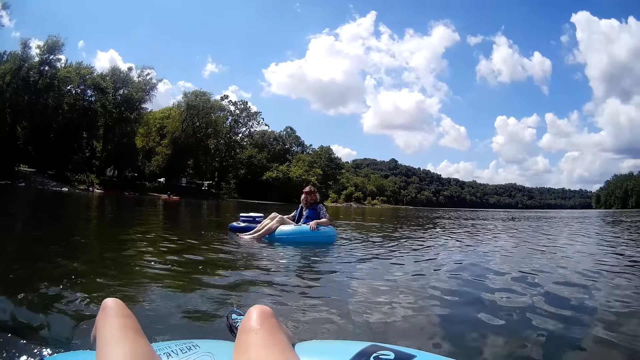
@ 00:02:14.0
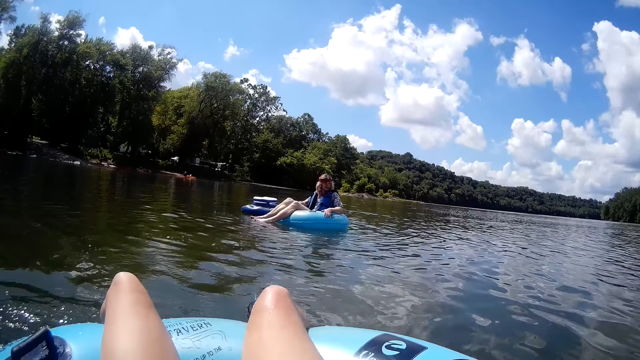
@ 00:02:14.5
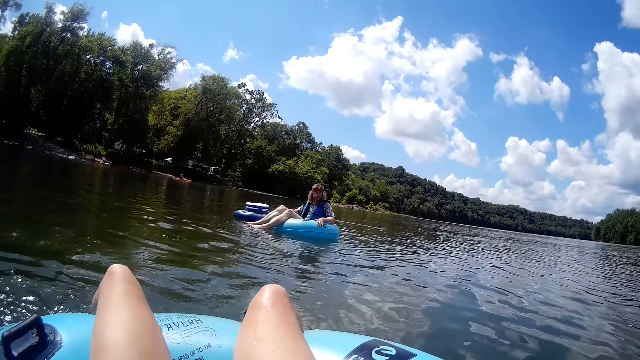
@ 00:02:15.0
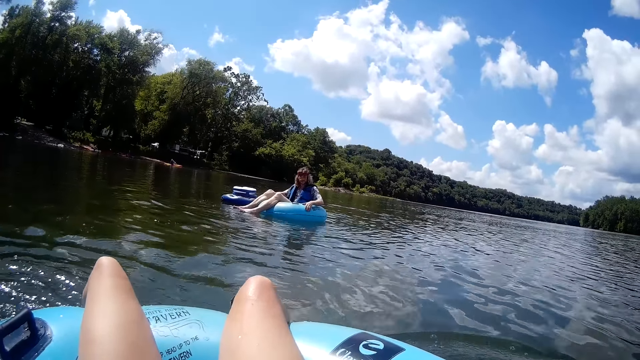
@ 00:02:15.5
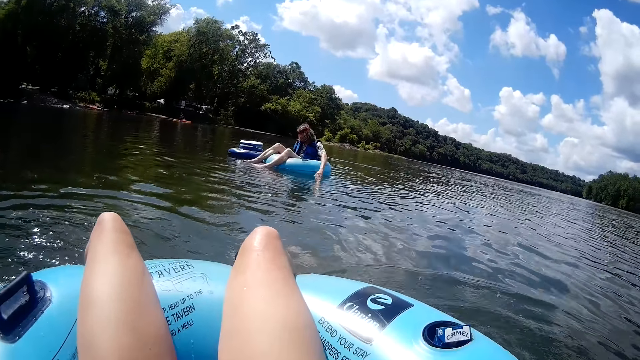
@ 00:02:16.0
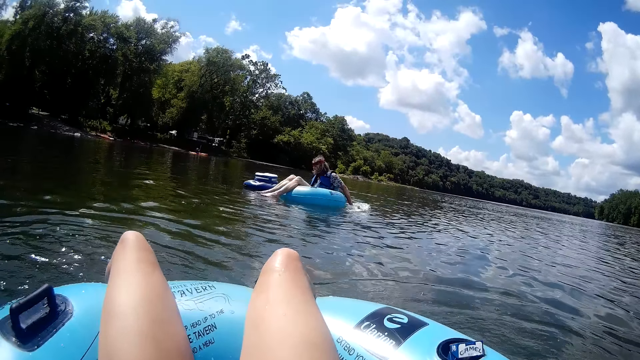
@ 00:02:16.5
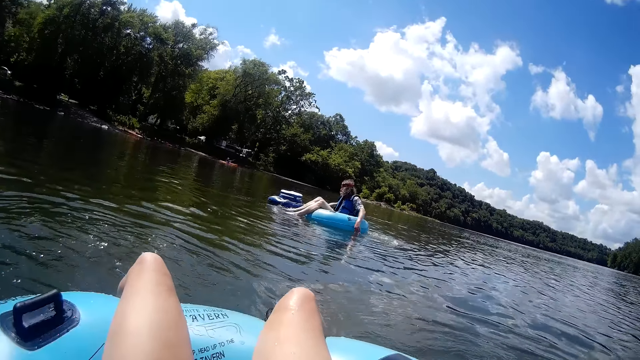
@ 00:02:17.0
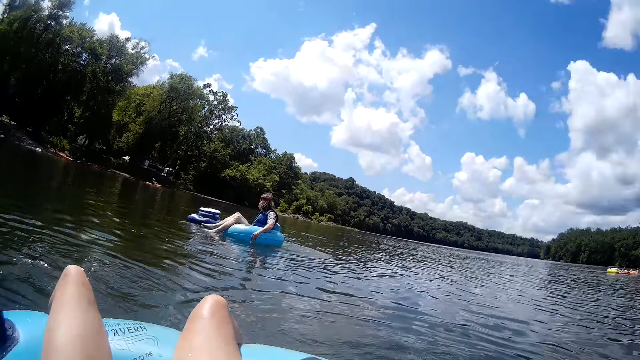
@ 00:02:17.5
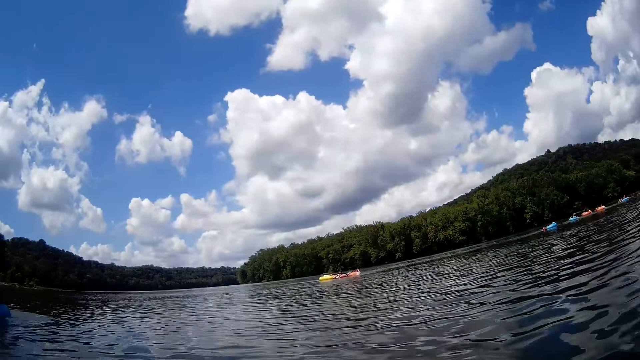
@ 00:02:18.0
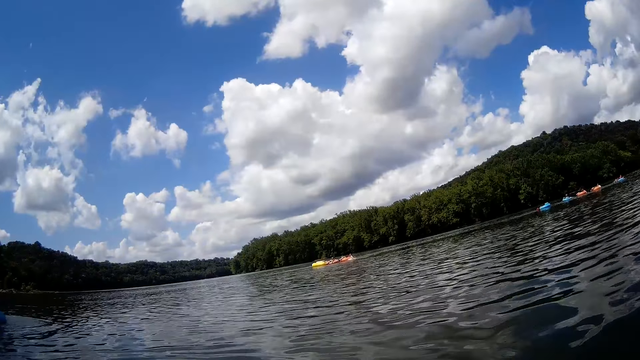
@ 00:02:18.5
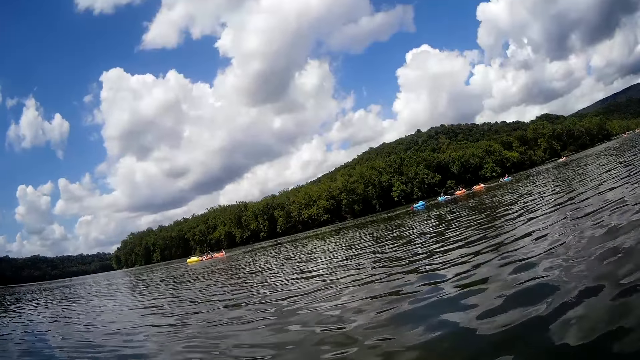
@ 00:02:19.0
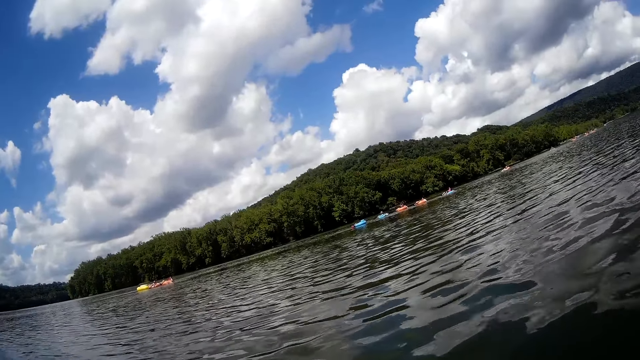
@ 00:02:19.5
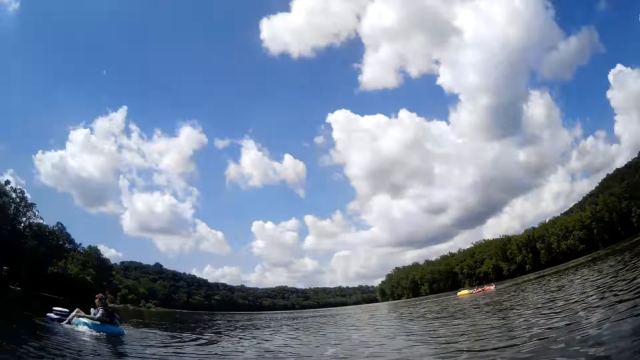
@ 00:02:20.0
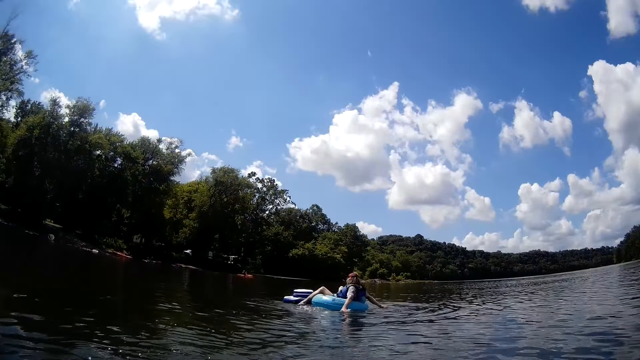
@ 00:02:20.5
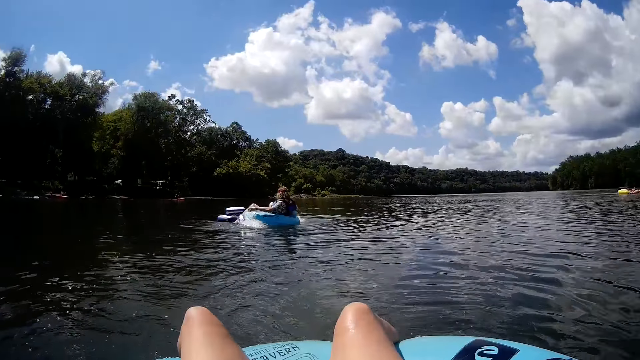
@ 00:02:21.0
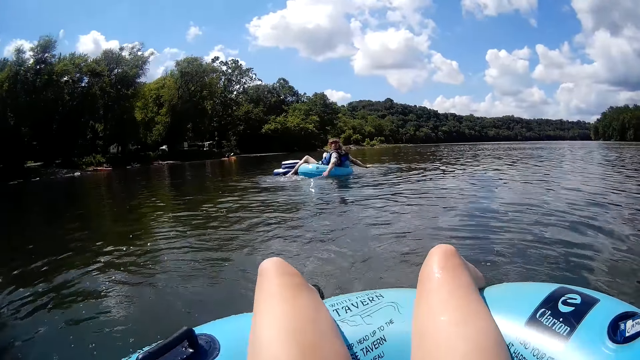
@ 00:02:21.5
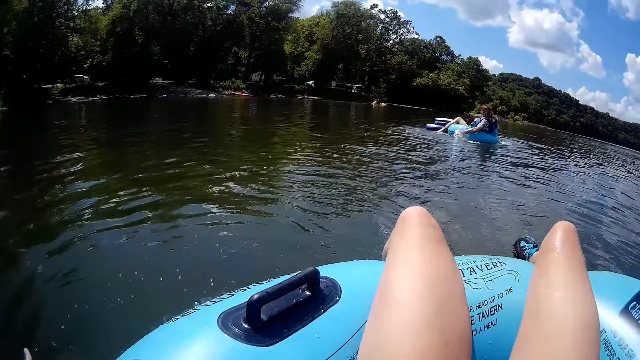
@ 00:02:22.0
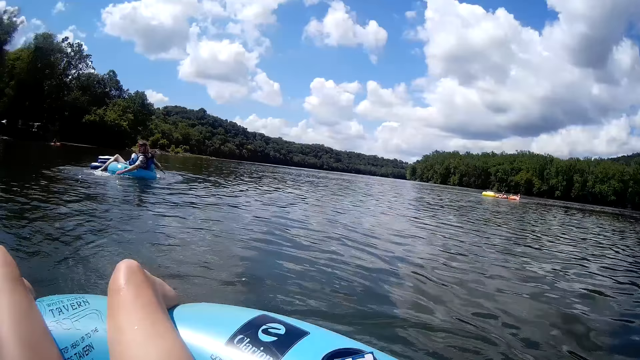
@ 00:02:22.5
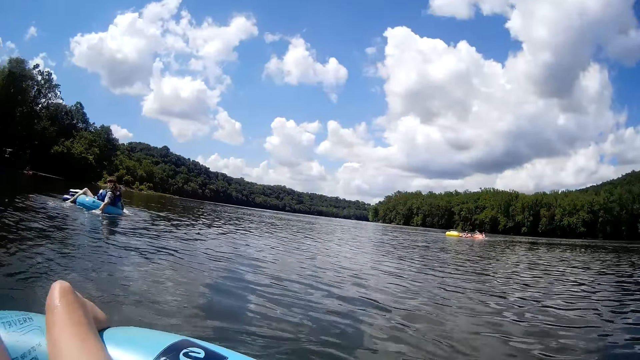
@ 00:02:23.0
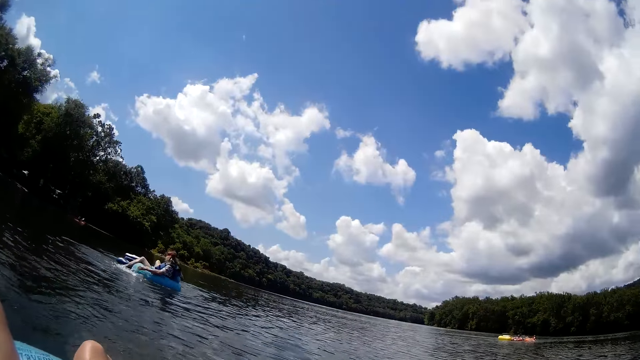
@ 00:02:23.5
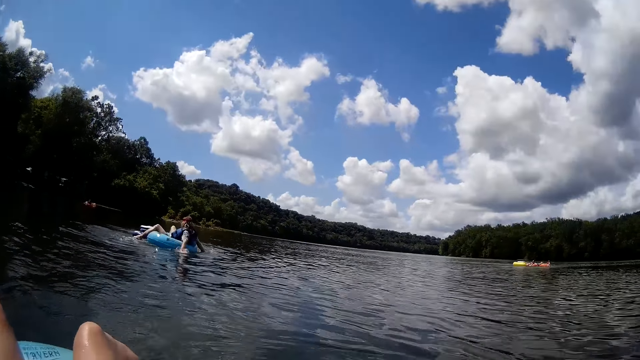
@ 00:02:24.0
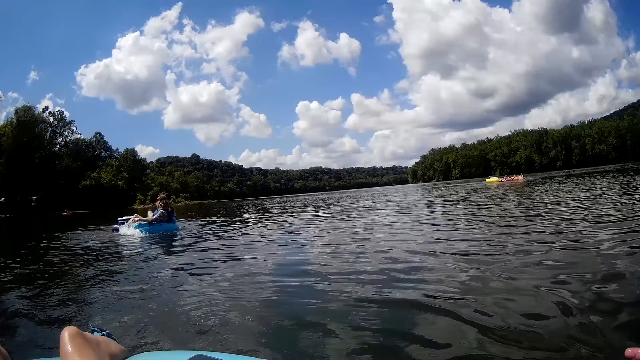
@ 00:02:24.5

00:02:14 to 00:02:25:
The man steers the inflated boat in the water with both hands.

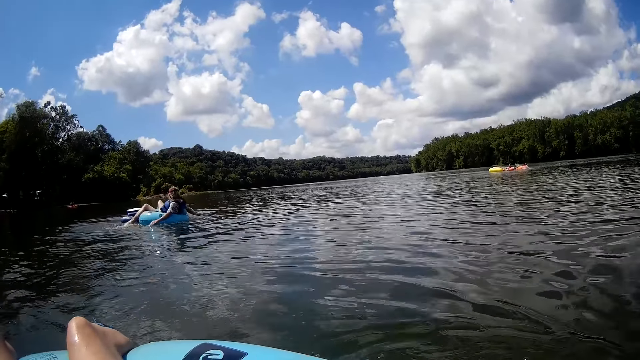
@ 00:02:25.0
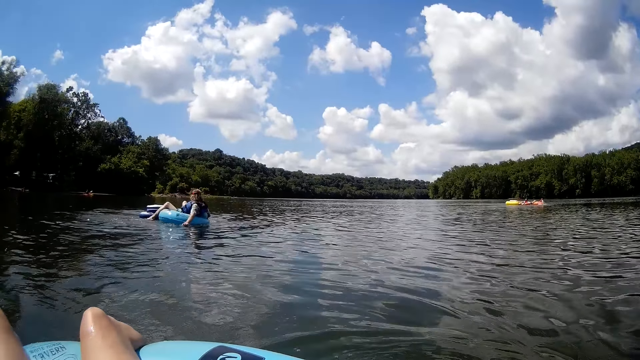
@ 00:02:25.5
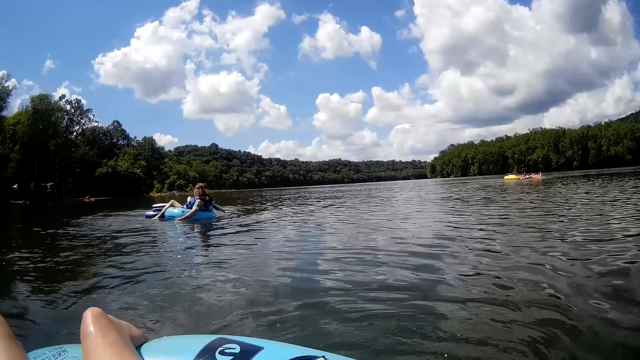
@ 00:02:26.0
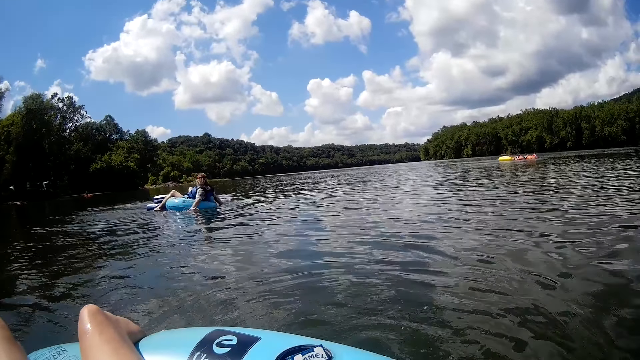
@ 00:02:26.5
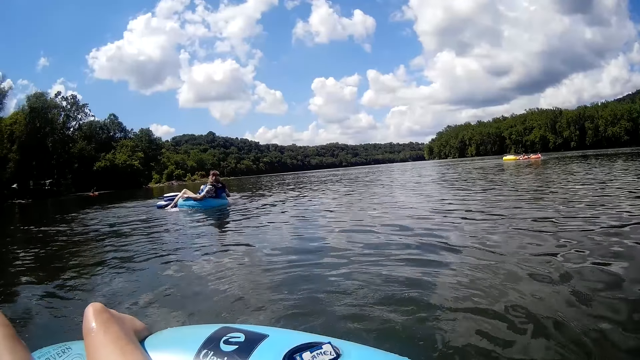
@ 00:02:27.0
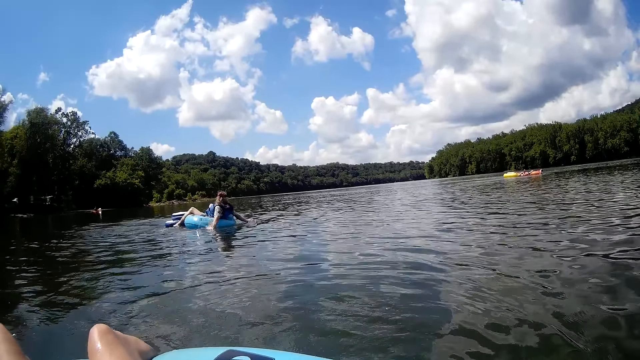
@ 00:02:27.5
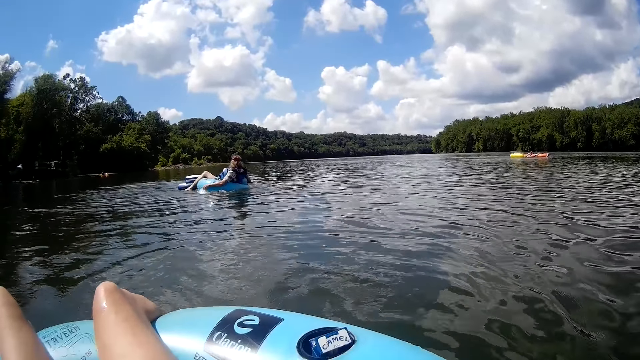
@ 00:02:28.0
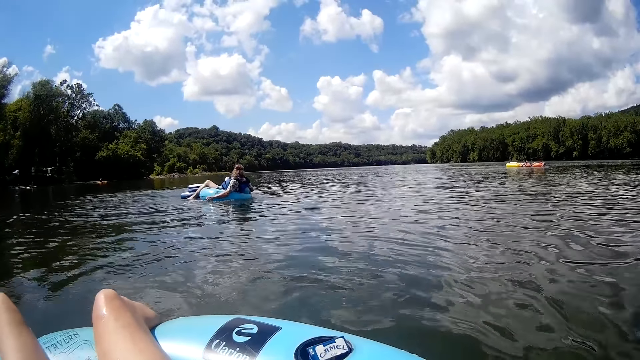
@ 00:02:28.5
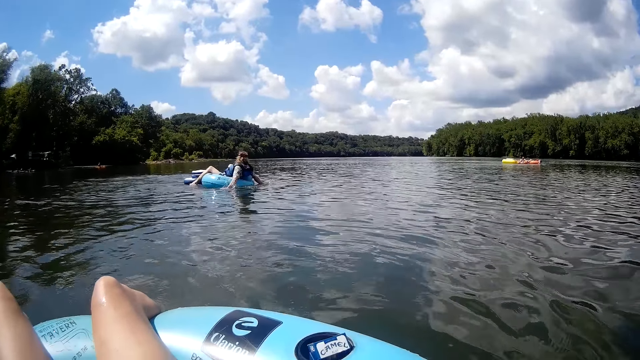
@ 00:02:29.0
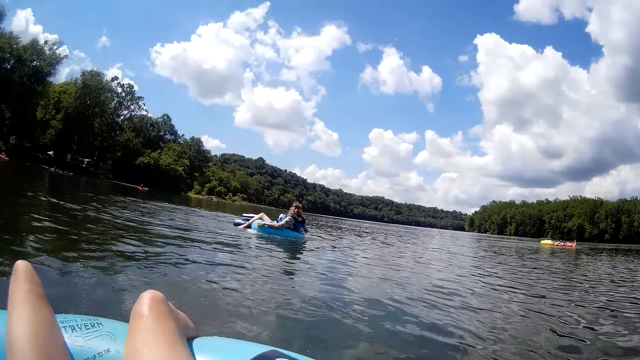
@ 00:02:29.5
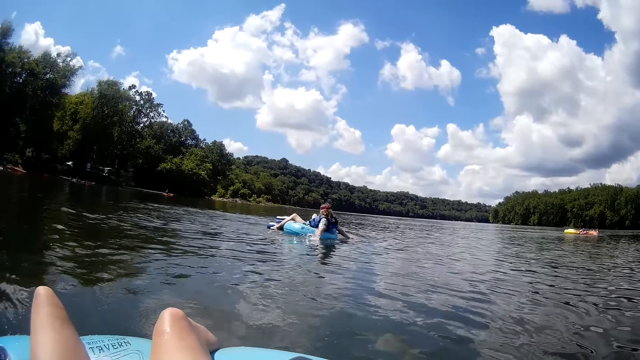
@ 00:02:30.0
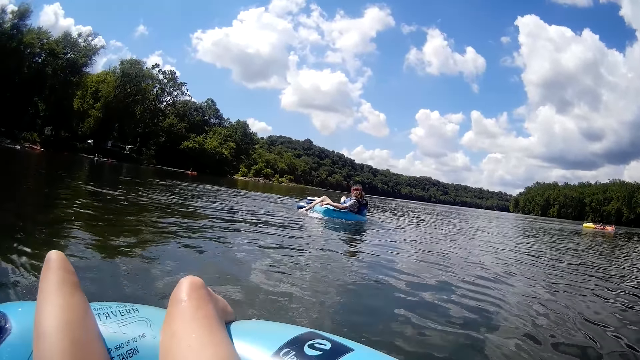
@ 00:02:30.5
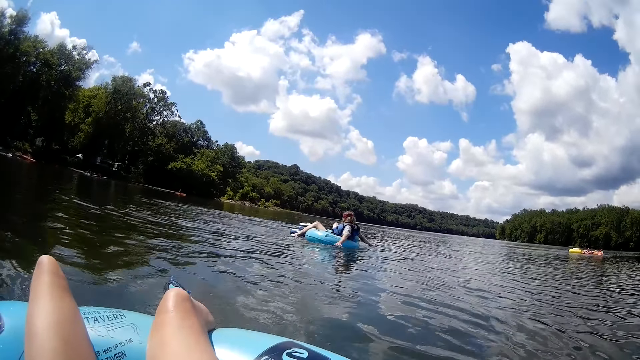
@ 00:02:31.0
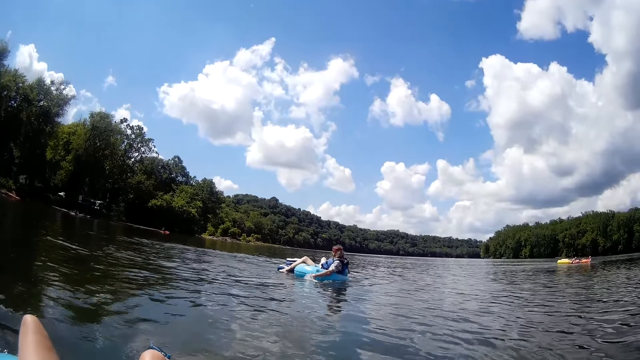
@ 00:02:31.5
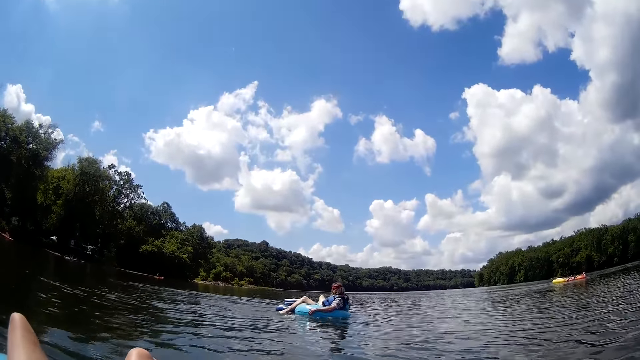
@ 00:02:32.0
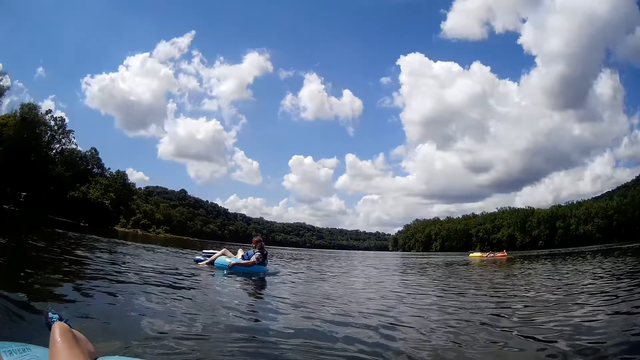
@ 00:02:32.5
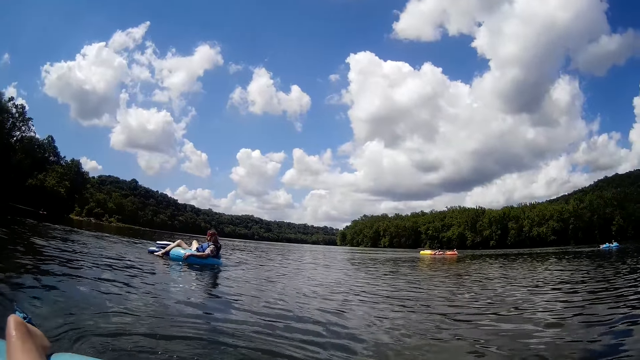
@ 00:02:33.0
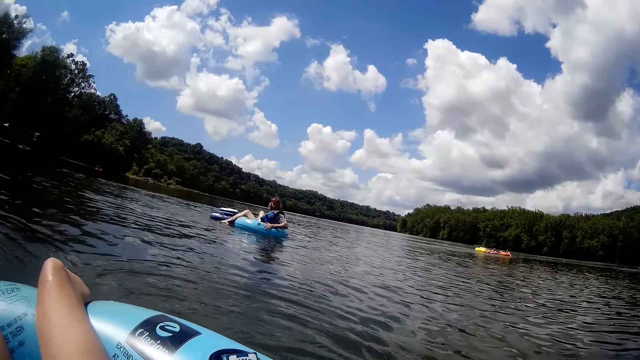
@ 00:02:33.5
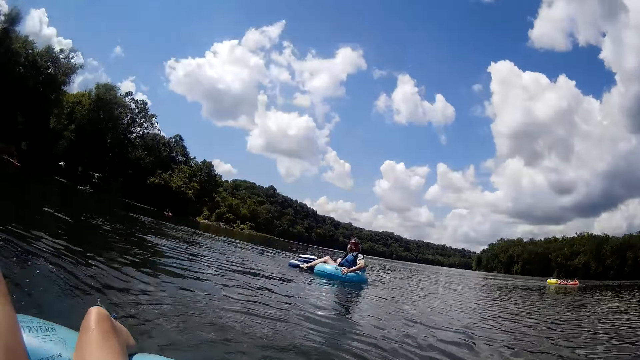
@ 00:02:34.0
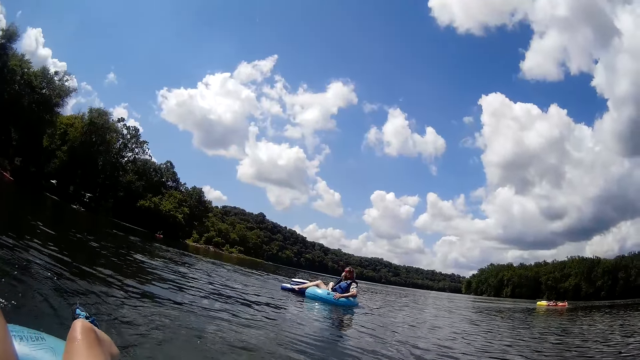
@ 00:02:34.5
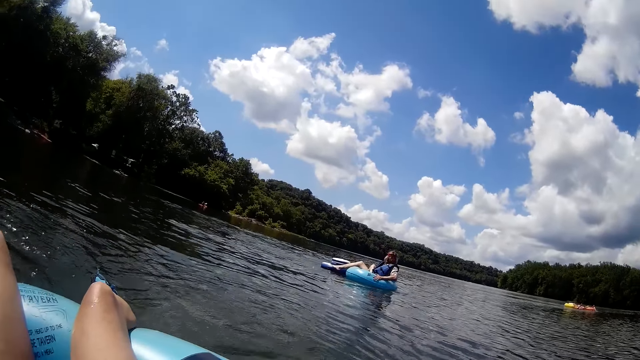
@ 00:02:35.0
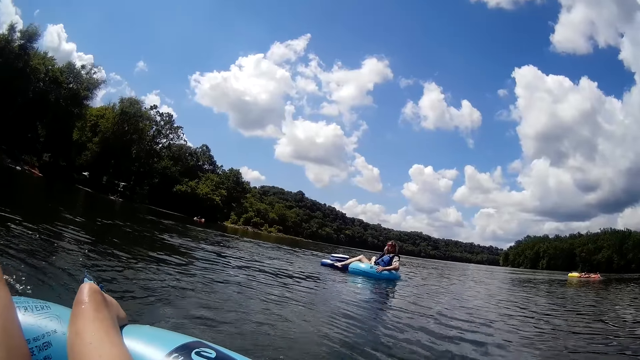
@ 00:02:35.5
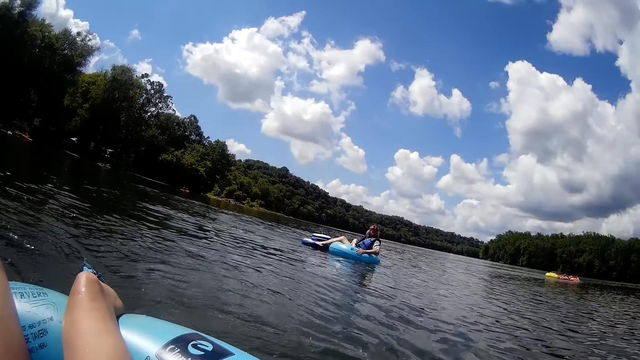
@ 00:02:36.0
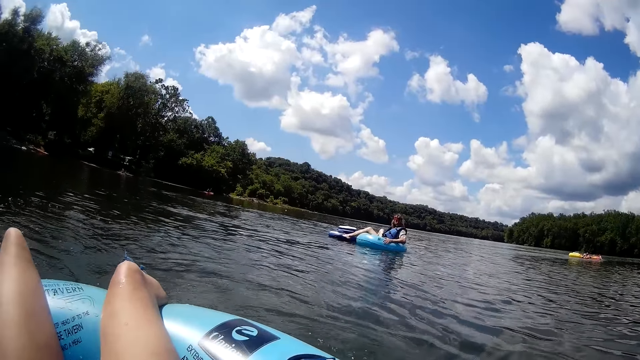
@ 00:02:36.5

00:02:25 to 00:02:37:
The camera wearer talks to someone.
